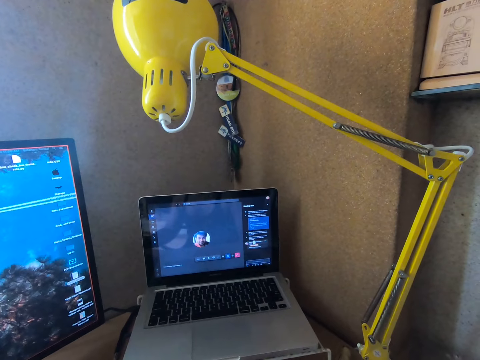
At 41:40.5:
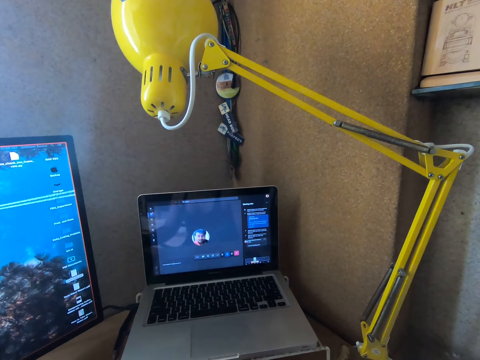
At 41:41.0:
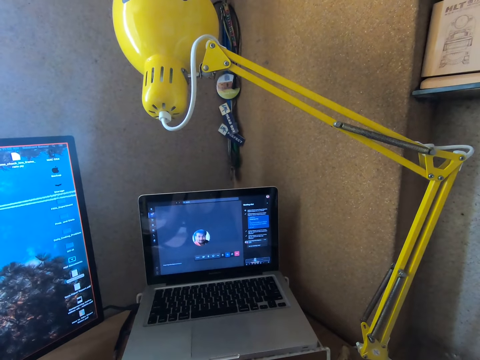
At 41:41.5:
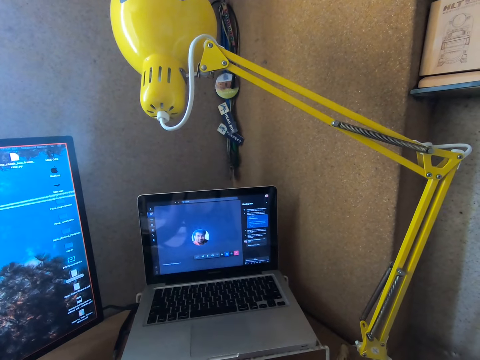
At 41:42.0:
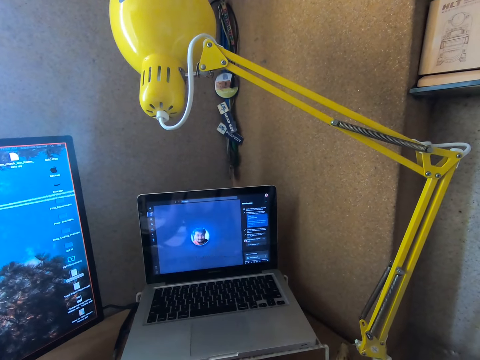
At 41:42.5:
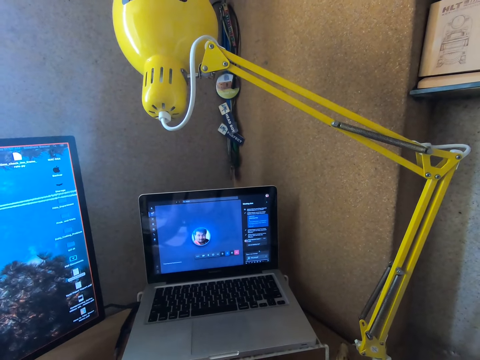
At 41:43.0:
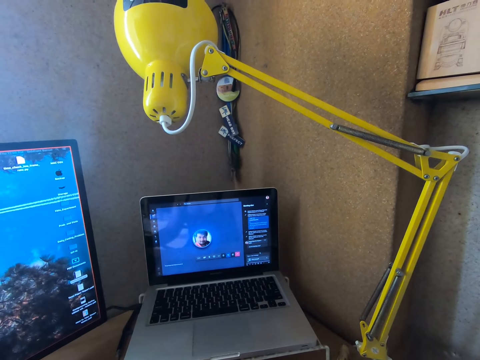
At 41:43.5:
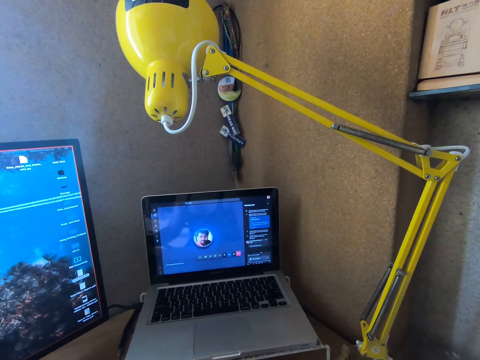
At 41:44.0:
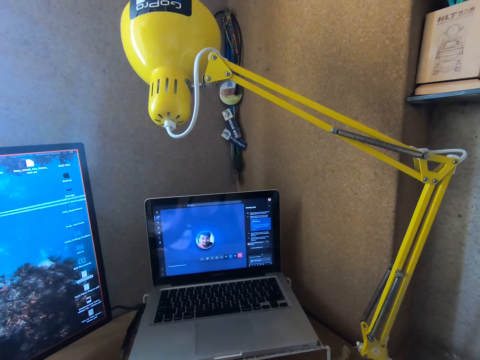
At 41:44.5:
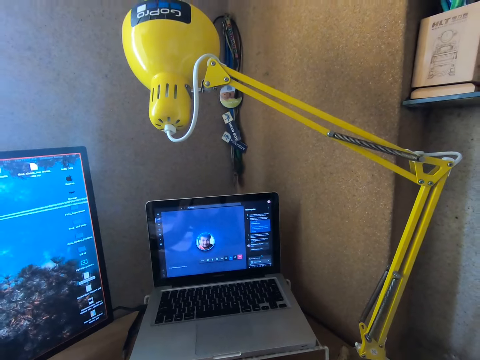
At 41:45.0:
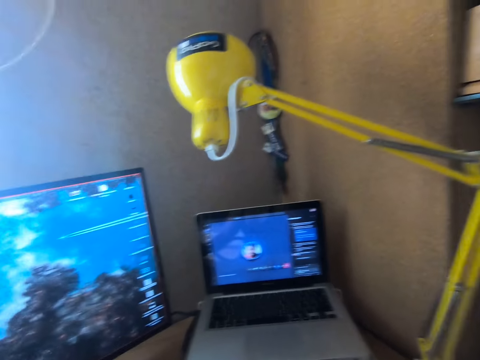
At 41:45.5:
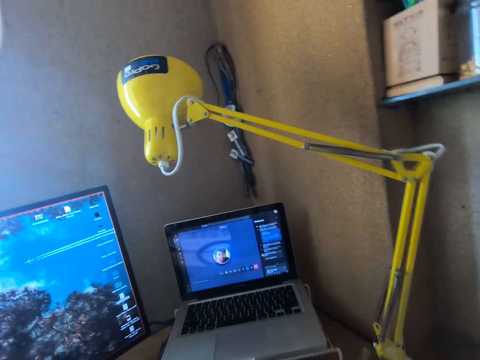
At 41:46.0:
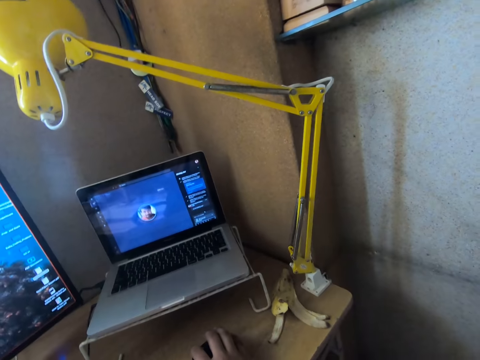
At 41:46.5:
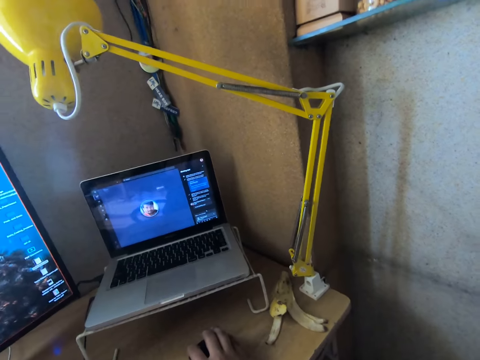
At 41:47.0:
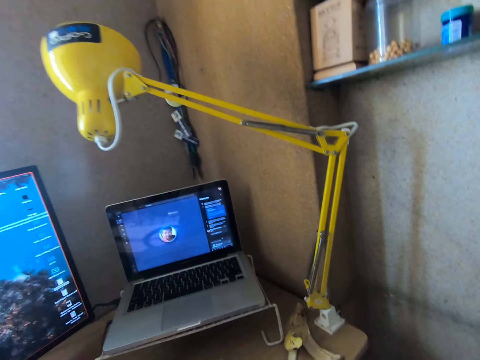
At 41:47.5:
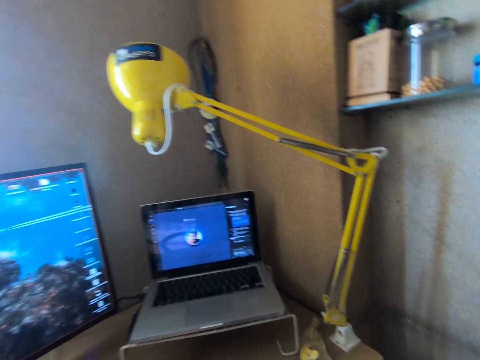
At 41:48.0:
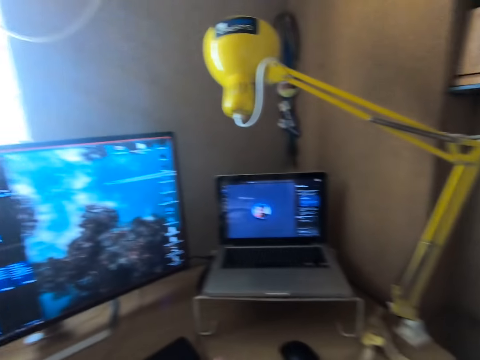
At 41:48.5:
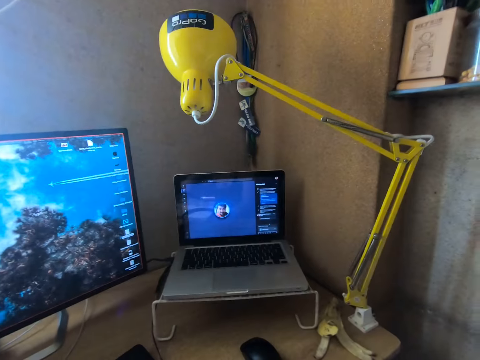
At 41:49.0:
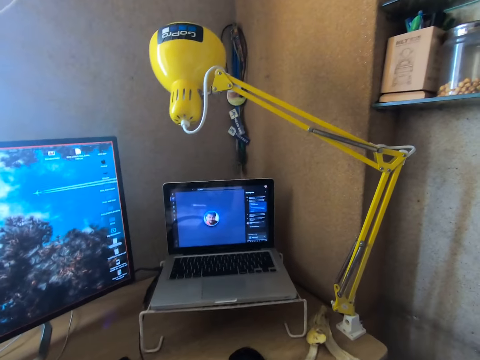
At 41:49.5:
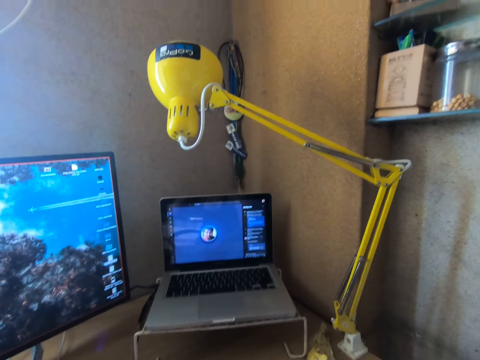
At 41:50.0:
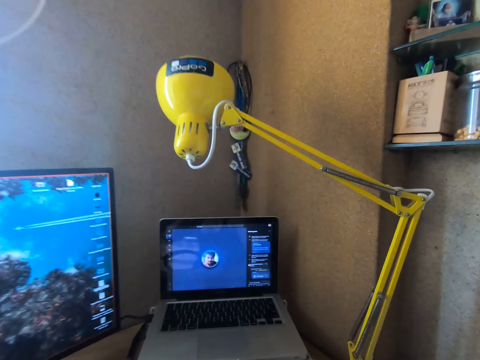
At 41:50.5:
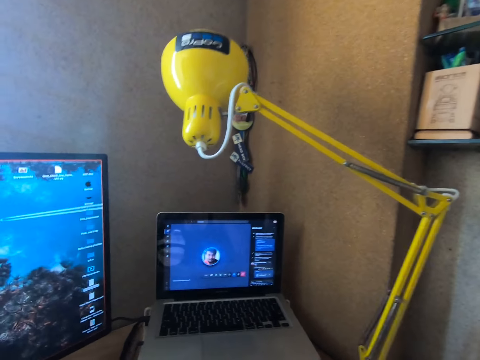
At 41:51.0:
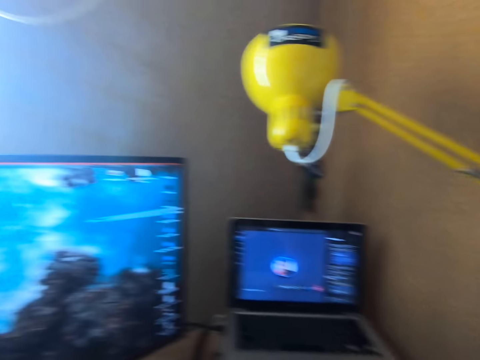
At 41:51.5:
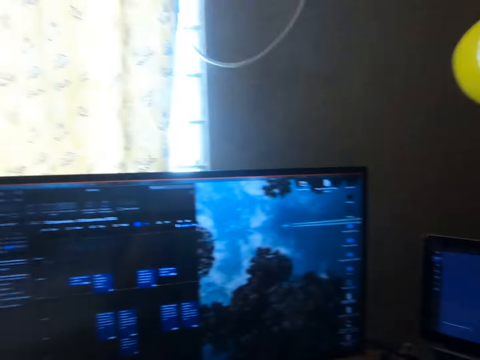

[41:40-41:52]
The camera wearer moves documents in the laptop using a mouse.

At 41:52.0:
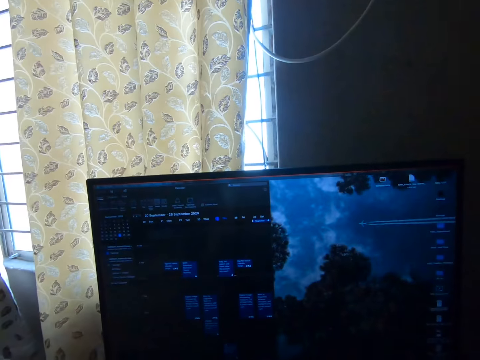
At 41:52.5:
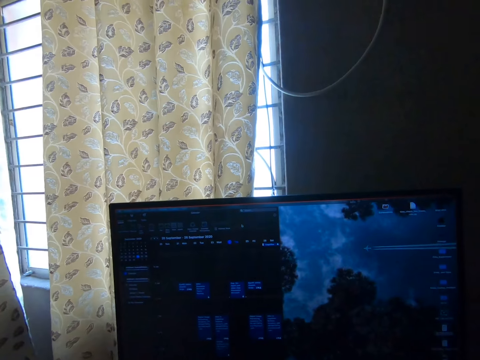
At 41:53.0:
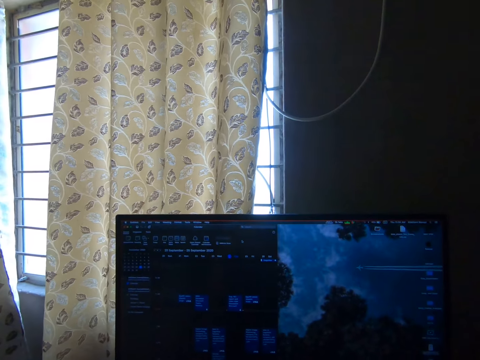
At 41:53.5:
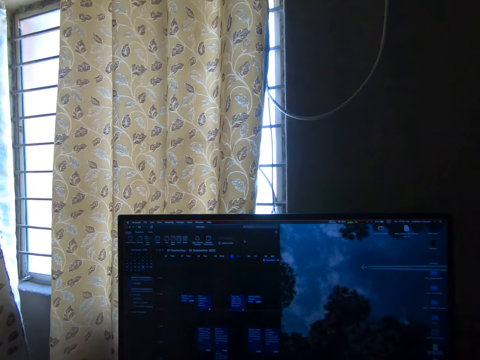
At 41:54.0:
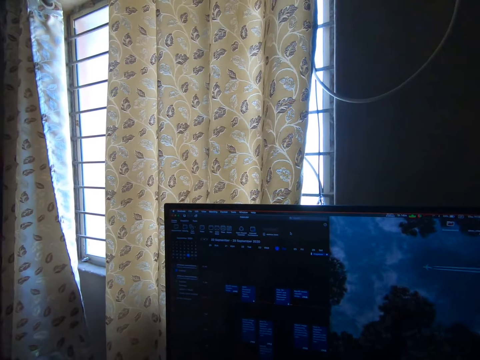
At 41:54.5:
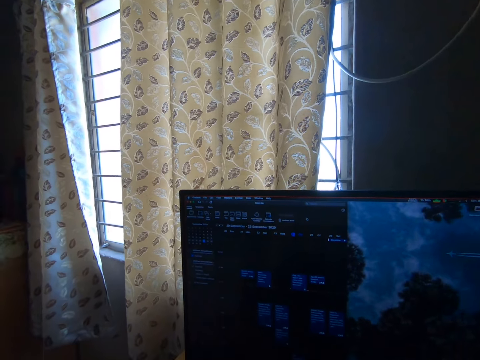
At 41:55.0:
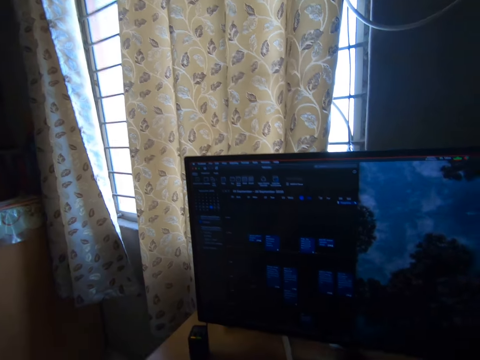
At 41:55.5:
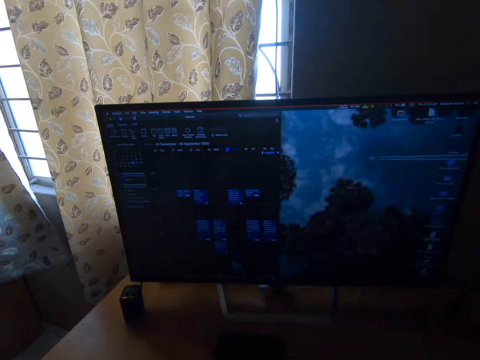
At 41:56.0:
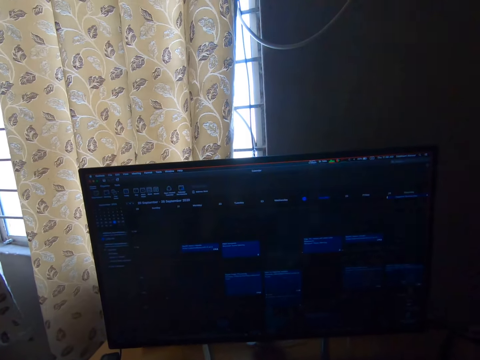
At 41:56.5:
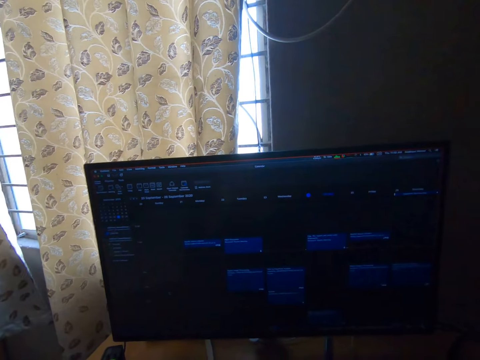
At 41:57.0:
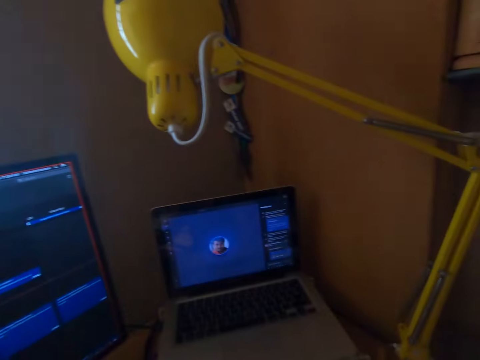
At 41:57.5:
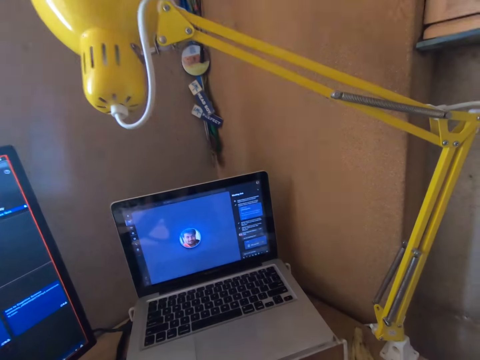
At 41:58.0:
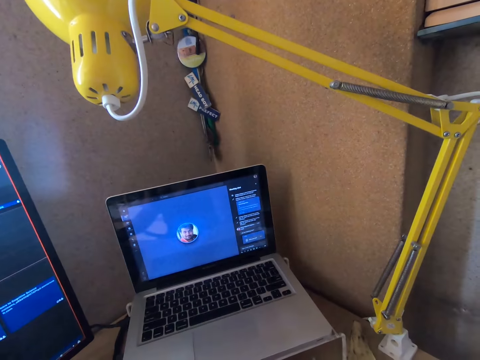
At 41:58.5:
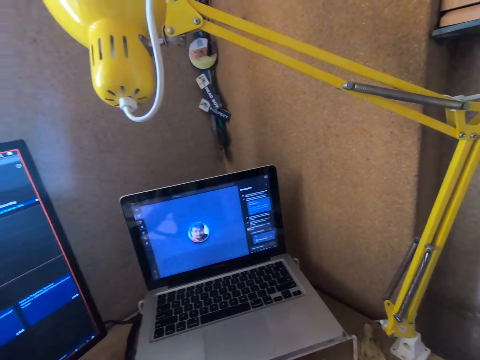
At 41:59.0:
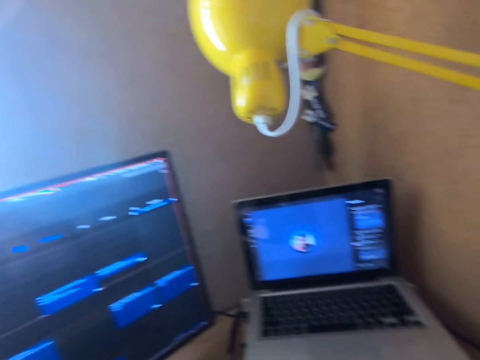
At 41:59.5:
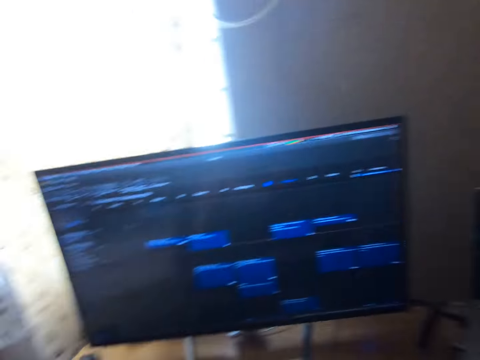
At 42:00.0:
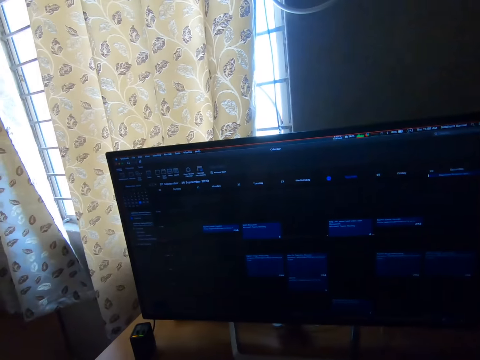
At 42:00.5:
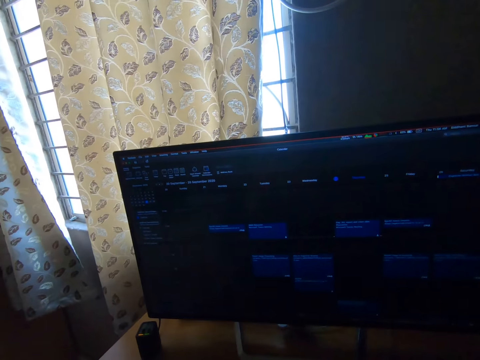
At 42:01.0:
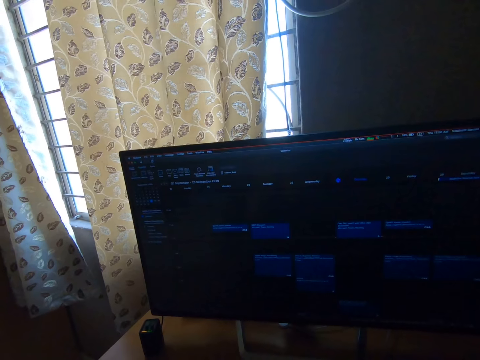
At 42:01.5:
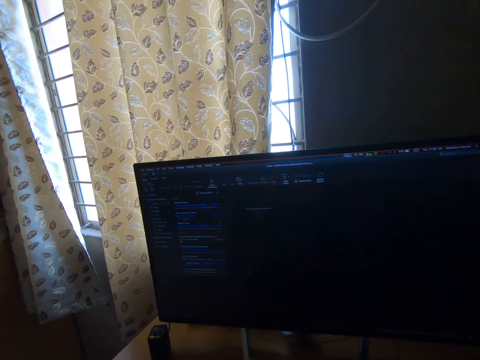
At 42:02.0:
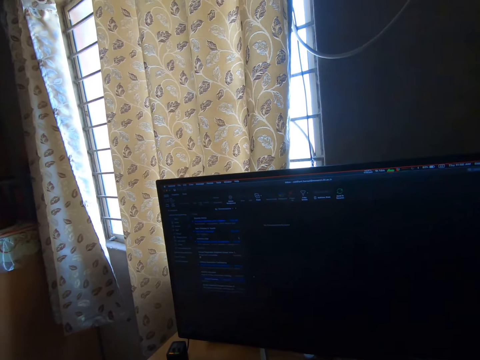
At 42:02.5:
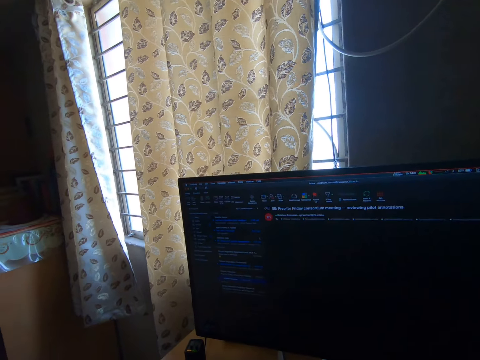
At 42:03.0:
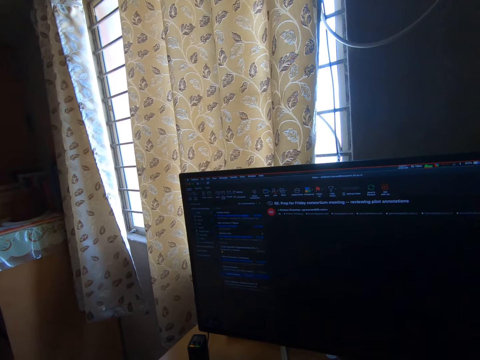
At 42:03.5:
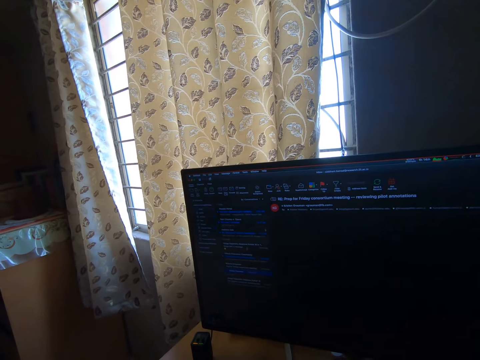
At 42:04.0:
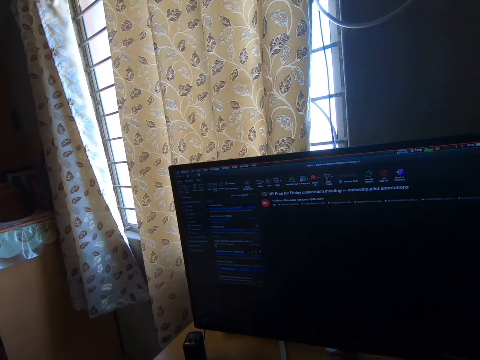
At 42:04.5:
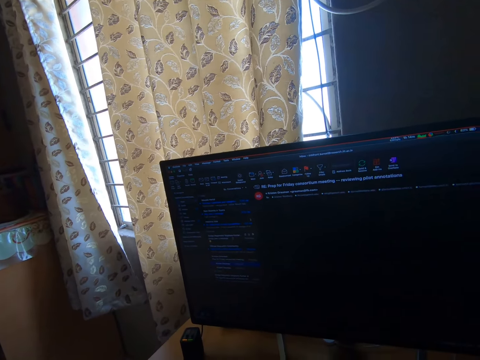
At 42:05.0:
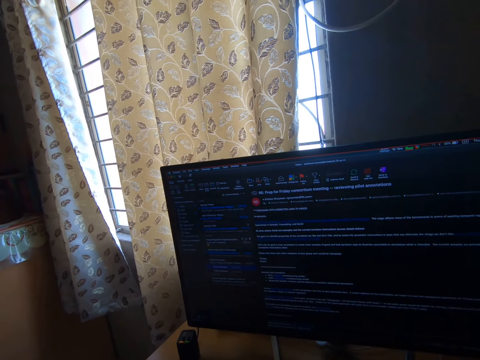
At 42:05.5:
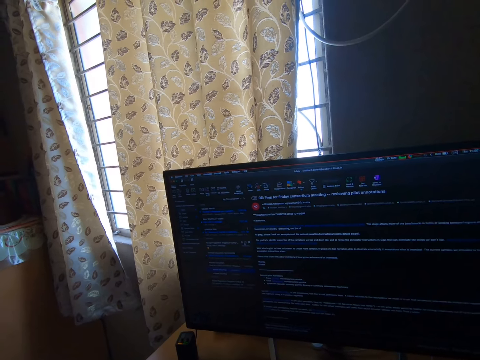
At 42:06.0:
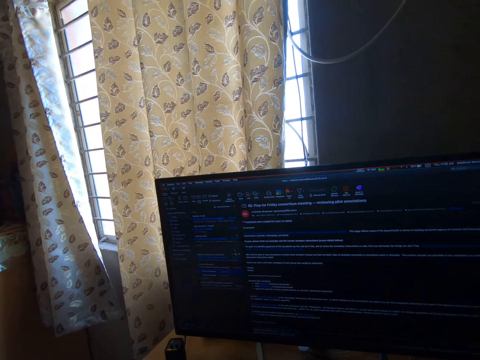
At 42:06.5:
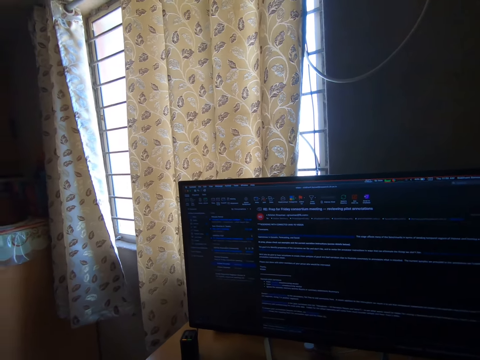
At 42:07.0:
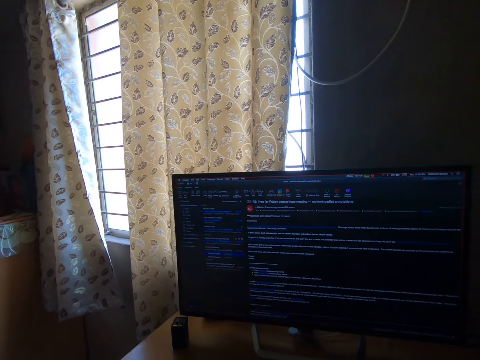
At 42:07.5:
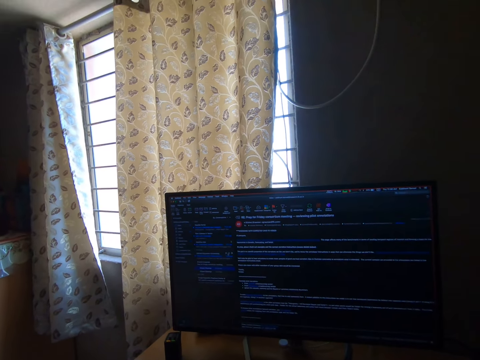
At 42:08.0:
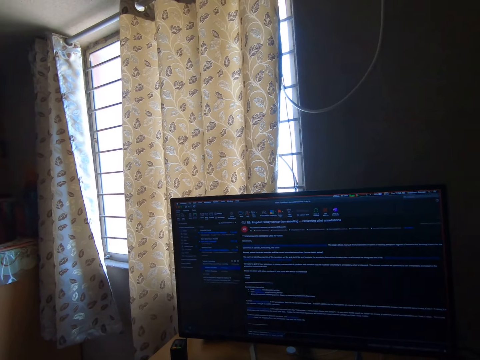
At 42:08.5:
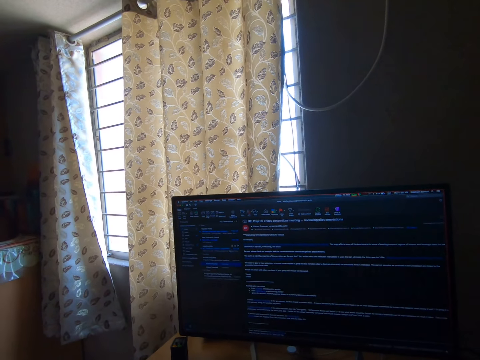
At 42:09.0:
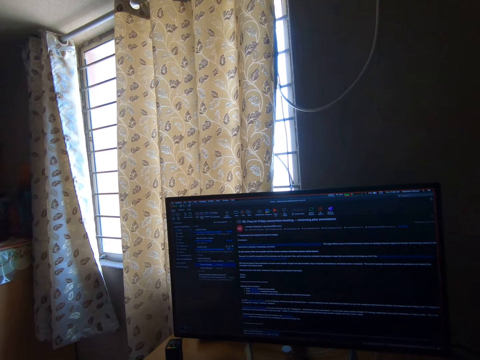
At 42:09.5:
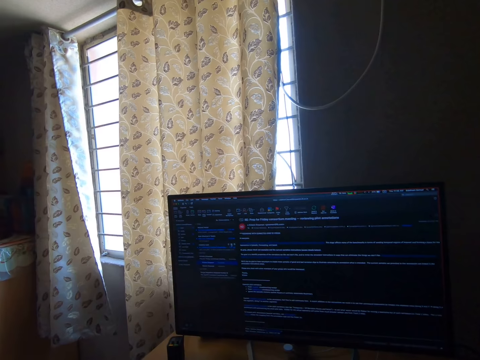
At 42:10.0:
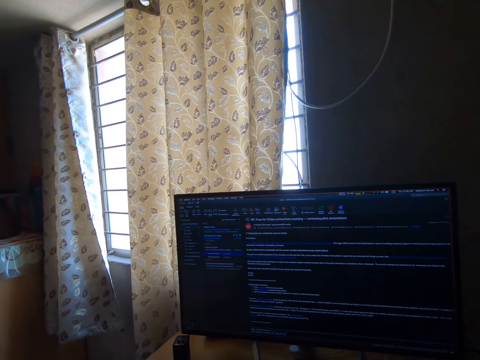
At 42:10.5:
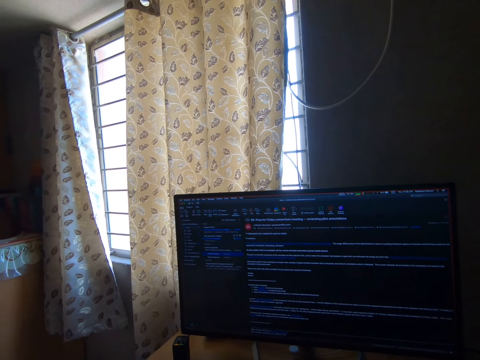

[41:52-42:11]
The camera wearer looks at the computer. They press the keyboard. They look at the laptop. They look at the computer.
